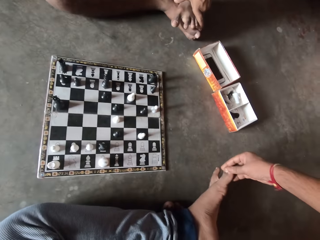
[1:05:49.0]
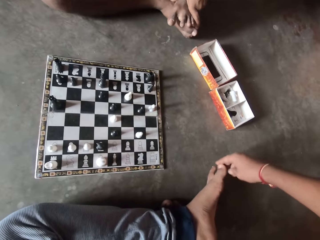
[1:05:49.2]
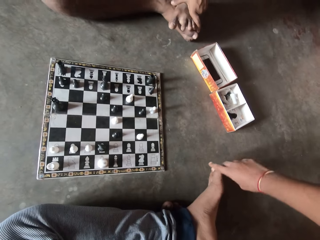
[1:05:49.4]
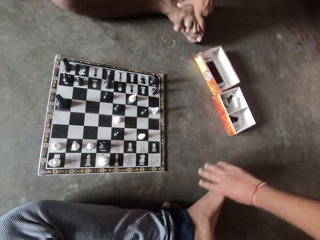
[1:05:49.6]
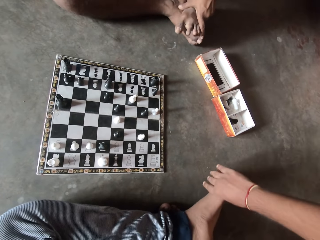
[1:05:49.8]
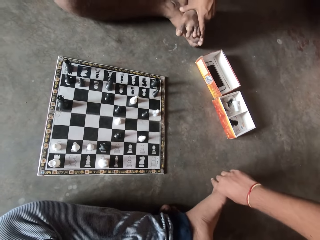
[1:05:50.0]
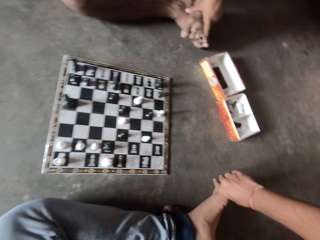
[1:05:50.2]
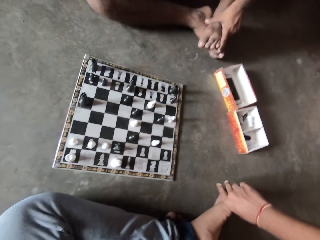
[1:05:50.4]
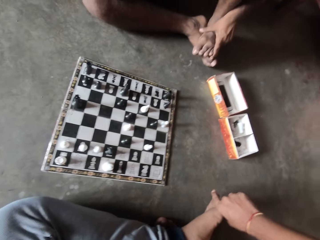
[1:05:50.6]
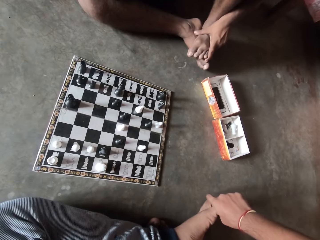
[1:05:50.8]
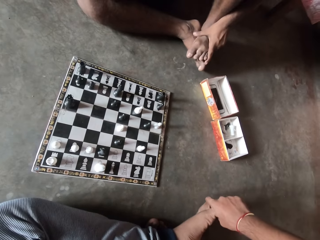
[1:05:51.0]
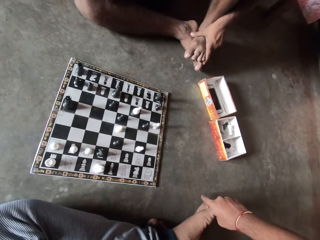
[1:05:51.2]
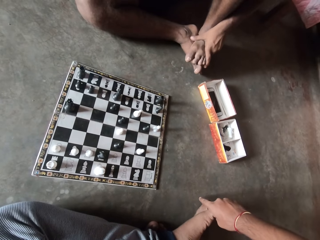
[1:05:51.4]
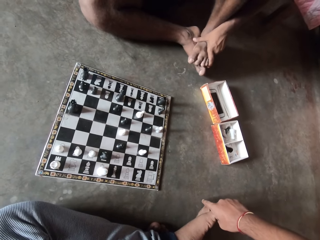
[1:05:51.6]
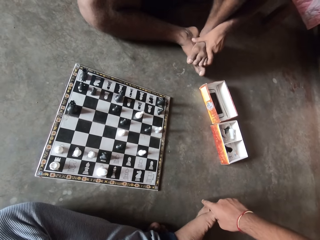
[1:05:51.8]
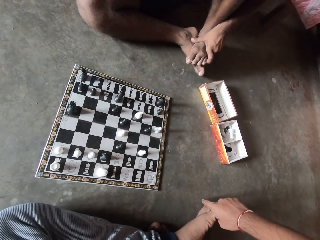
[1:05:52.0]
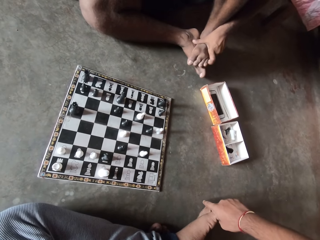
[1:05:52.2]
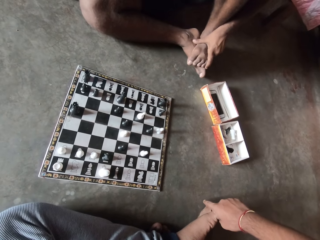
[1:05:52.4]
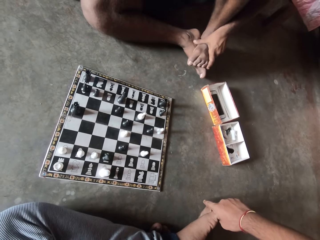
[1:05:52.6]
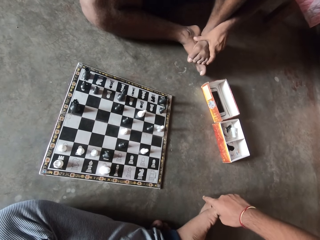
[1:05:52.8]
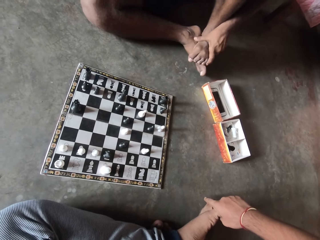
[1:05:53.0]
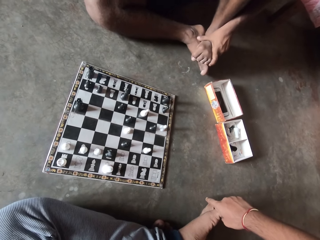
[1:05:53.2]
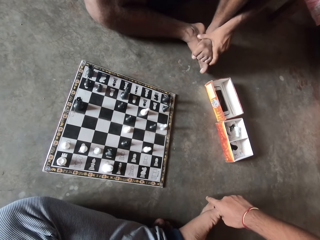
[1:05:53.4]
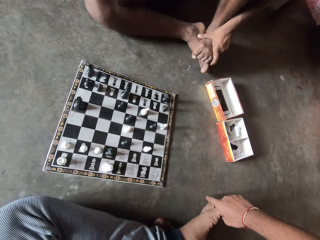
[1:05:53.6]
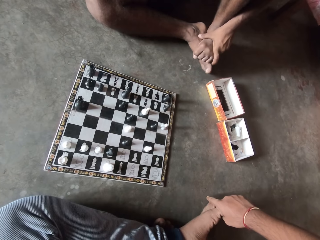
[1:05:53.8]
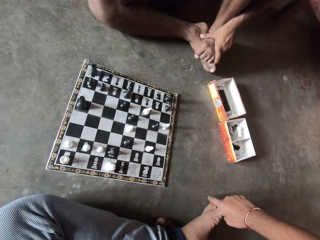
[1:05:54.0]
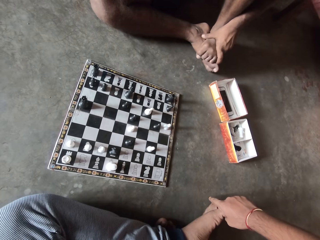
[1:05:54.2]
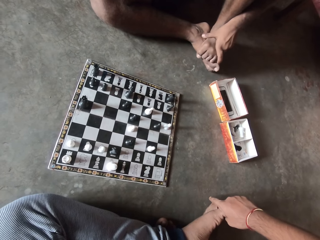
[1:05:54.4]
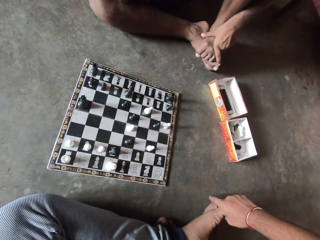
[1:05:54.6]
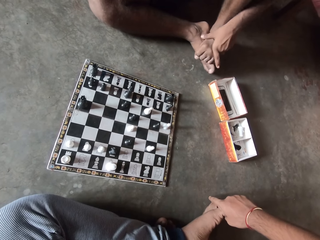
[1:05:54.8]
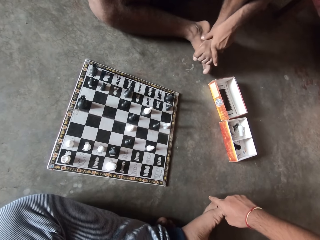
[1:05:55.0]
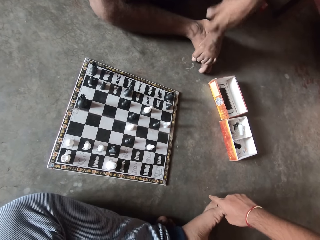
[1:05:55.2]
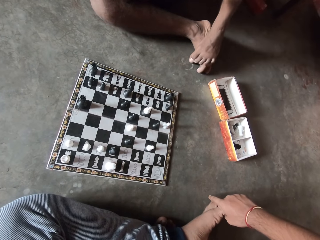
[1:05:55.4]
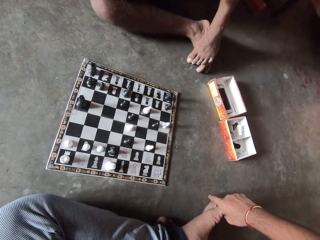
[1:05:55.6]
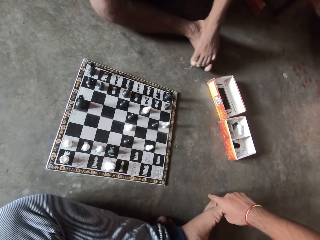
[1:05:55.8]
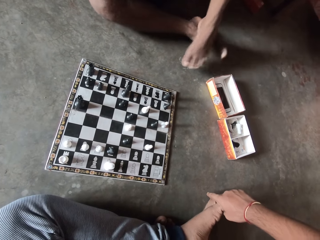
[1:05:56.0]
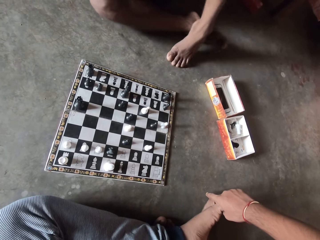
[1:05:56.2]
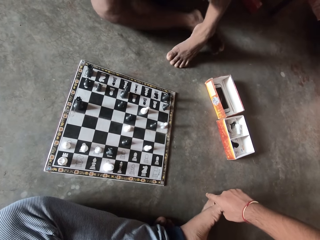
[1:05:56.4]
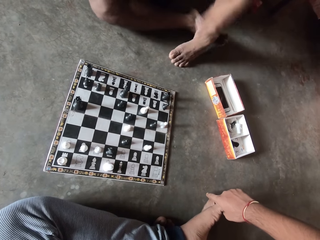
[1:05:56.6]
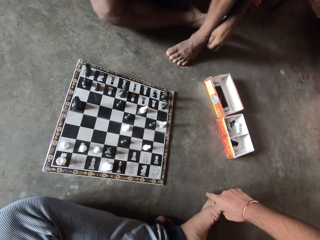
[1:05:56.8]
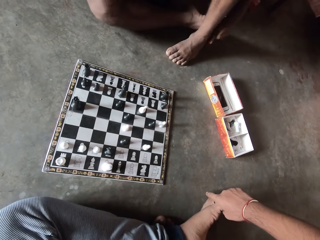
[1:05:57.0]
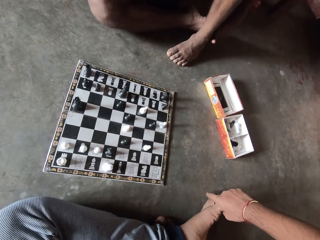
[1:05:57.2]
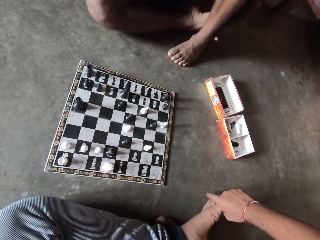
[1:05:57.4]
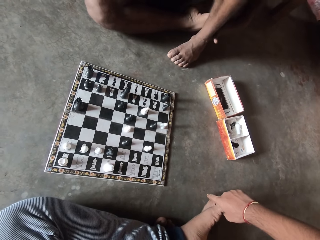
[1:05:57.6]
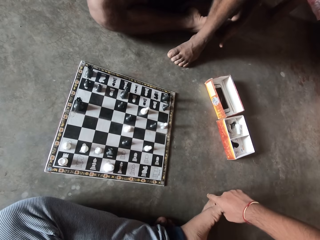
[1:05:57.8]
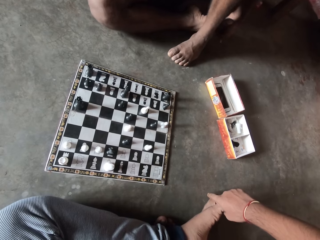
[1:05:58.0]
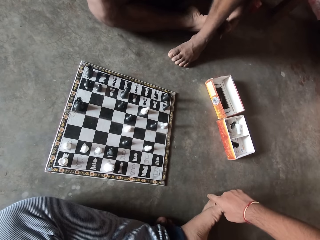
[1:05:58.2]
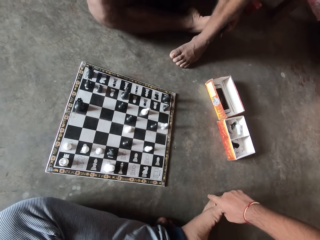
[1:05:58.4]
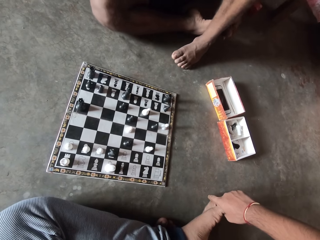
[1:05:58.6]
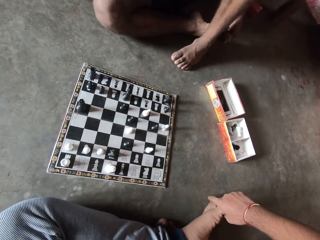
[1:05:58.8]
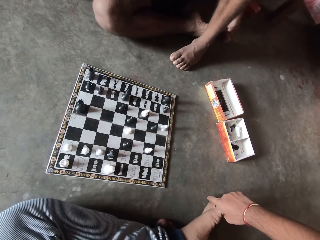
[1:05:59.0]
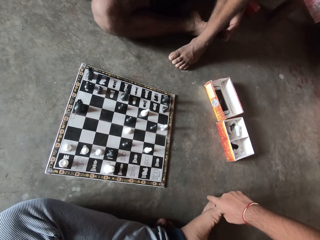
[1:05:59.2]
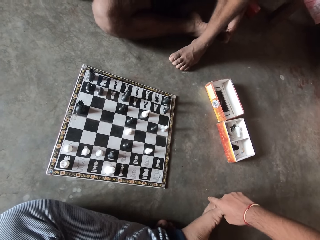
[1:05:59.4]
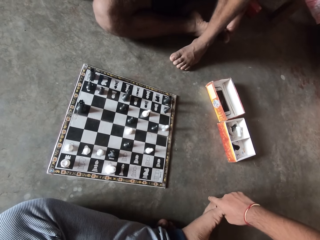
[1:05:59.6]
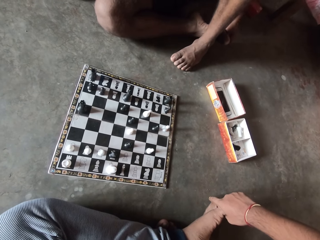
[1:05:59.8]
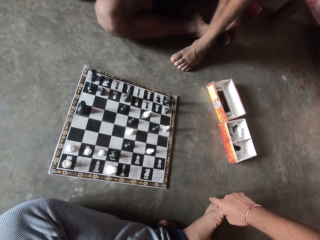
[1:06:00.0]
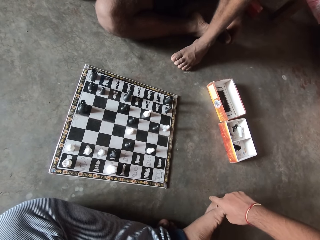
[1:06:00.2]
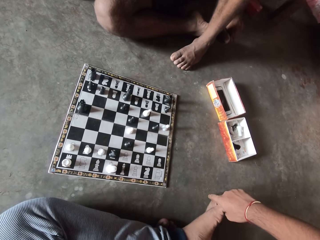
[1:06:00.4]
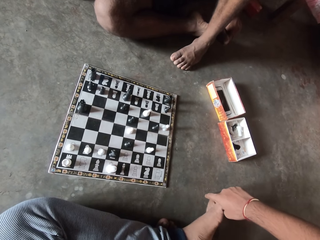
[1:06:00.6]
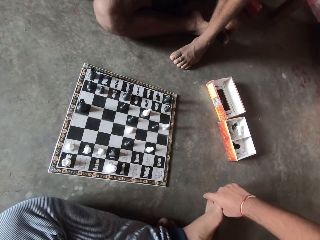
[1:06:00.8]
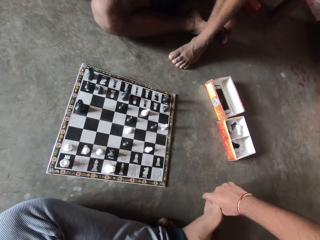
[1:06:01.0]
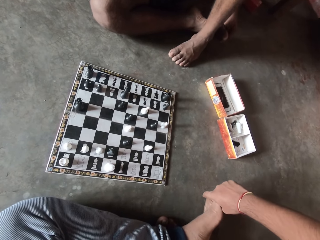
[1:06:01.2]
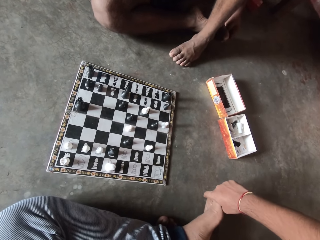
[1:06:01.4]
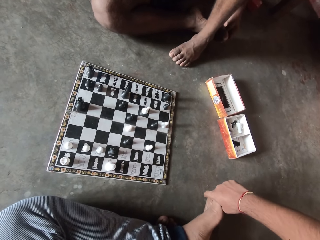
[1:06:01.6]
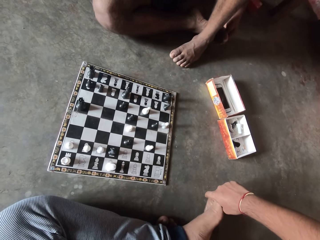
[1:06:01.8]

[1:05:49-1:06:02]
A man pulls his hand off the feet. The man crosses his feet and holds his feet.

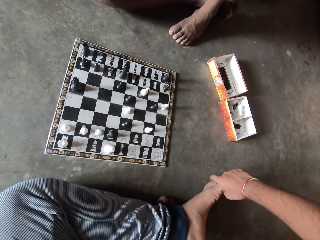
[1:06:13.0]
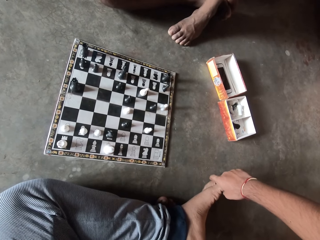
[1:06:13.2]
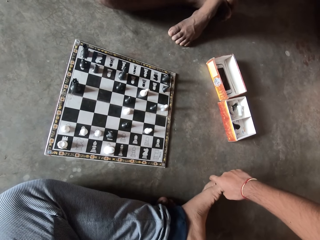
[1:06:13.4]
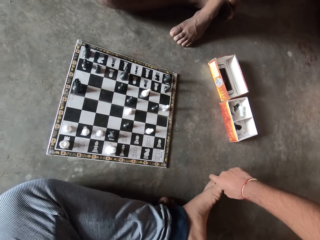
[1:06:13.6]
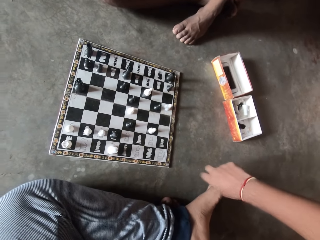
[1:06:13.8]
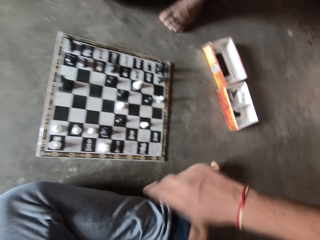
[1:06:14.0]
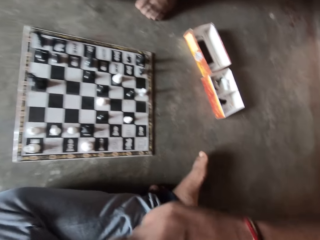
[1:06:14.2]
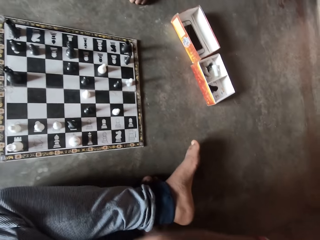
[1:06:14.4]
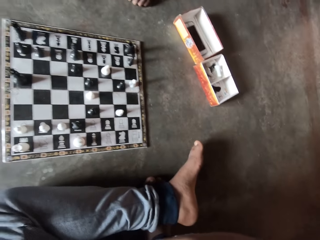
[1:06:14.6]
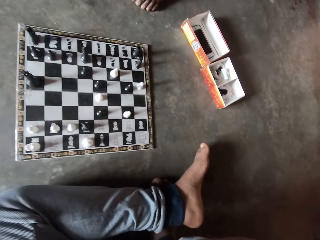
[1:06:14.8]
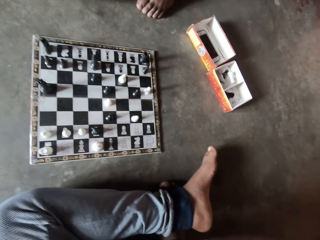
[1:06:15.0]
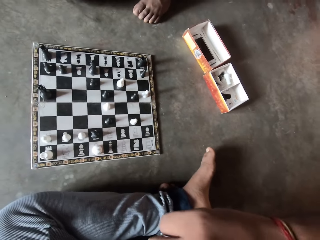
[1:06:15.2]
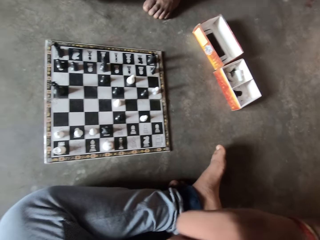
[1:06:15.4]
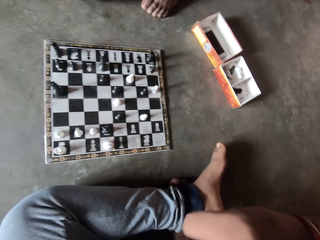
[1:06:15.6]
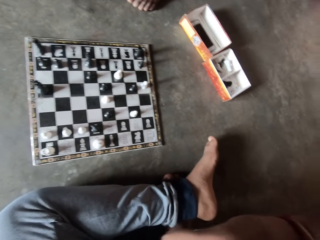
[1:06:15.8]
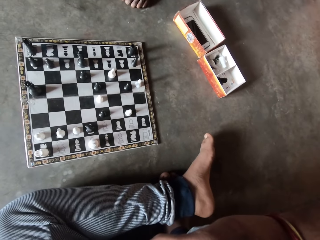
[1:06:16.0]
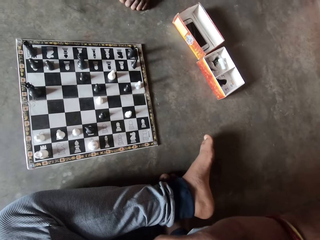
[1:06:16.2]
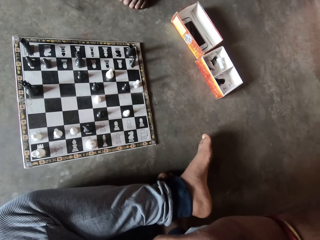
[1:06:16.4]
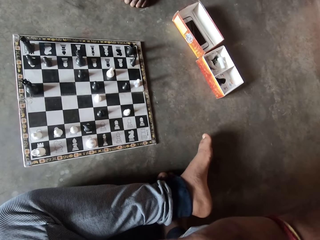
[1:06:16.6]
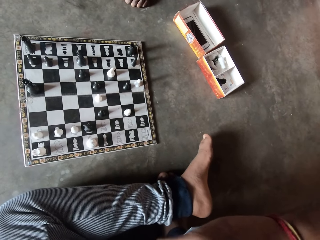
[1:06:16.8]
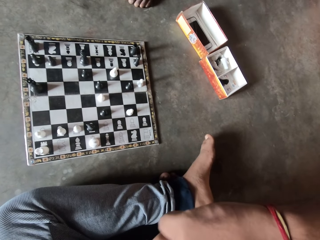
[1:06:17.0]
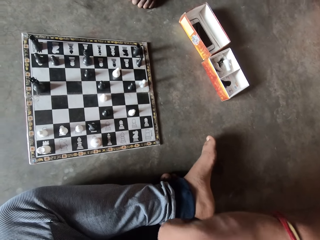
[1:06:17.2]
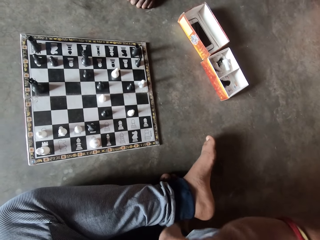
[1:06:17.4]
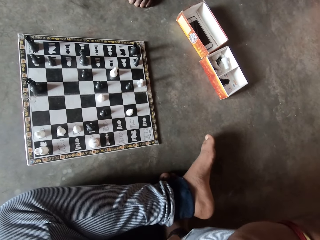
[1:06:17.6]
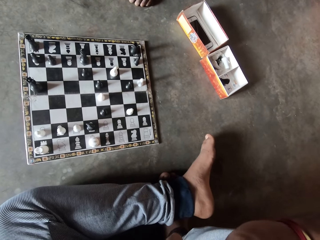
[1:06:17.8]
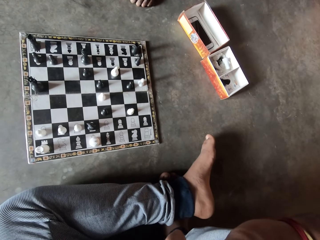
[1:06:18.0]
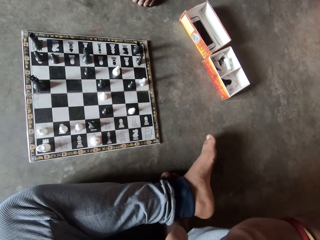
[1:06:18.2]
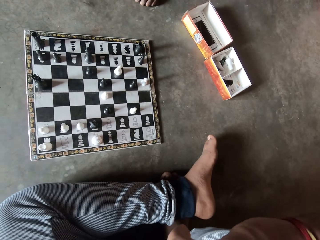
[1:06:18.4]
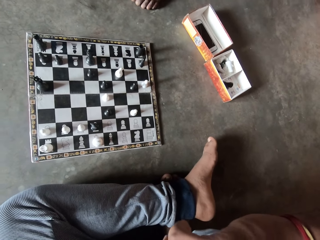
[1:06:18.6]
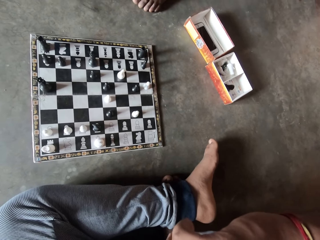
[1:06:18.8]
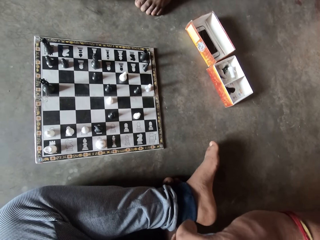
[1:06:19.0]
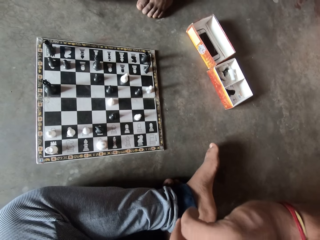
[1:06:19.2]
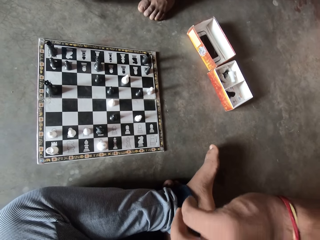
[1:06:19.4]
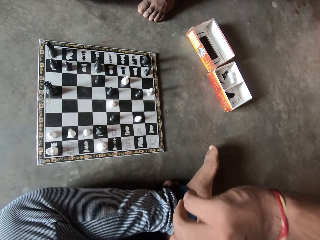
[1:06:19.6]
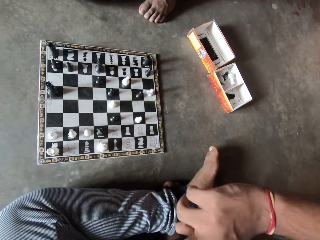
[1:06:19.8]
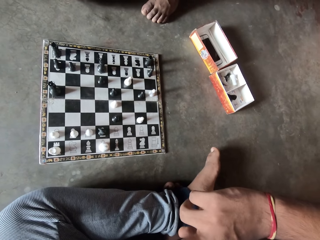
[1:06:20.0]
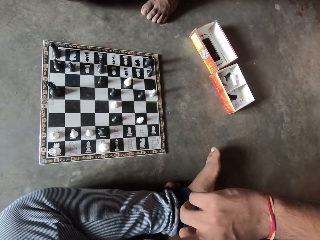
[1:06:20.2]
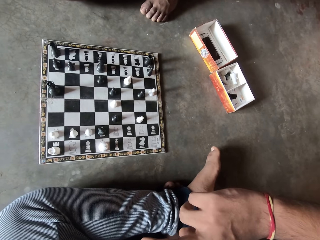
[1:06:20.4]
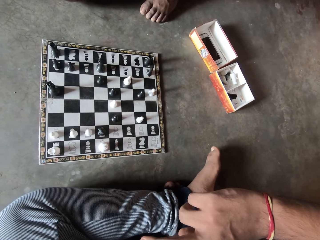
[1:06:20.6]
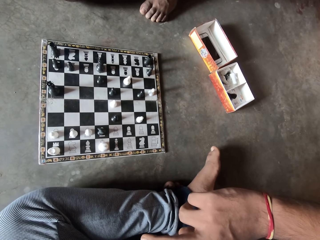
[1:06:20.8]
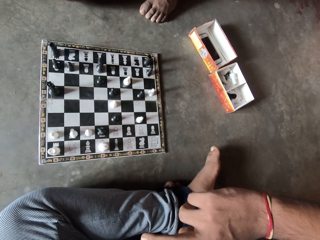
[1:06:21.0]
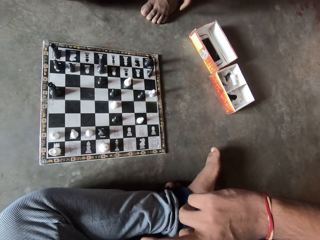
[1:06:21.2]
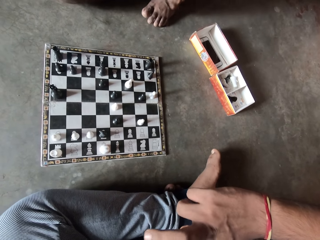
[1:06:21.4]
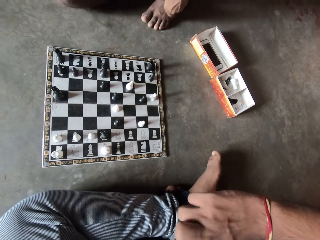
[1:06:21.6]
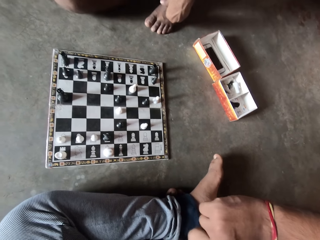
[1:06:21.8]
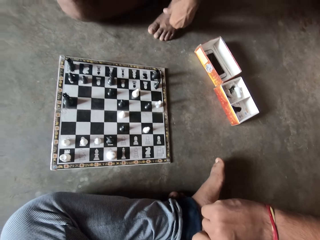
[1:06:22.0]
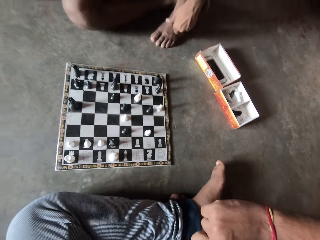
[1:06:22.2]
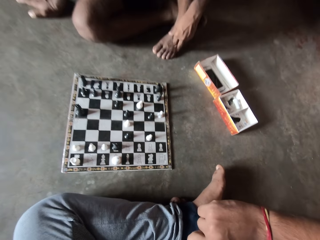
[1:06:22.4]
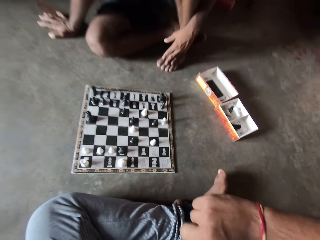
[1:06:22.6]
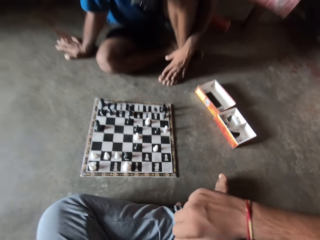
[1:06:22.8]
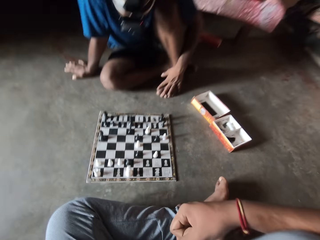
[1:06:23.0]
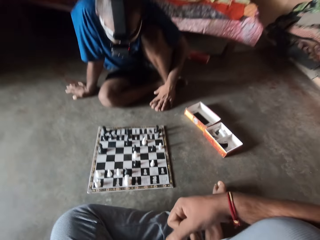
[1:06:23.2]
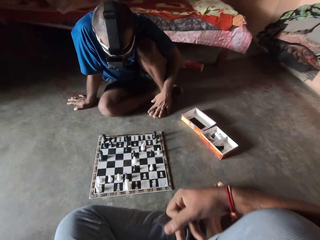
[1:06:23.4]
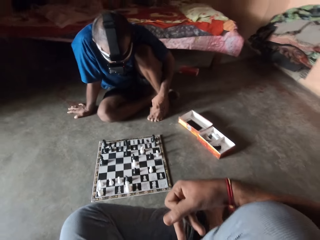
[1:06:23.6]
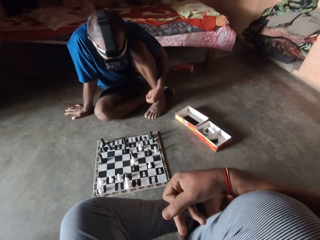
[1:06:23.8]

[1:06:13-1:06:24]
The camera wearer pulls his hand off his toe. He touches his face with his right hand.
